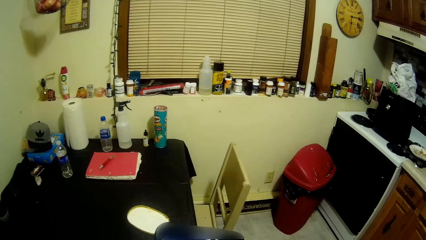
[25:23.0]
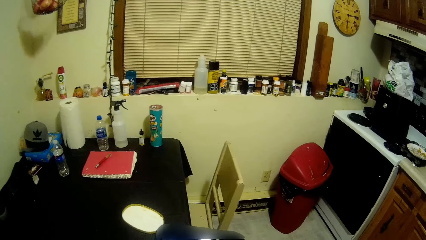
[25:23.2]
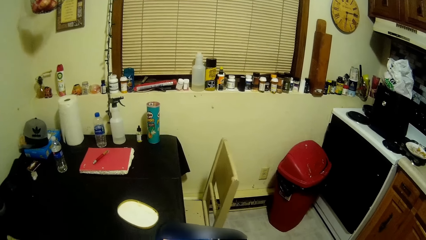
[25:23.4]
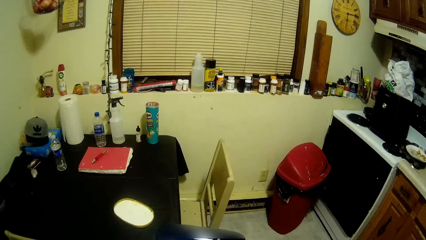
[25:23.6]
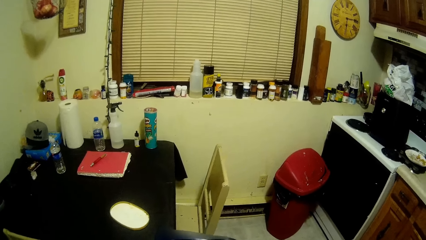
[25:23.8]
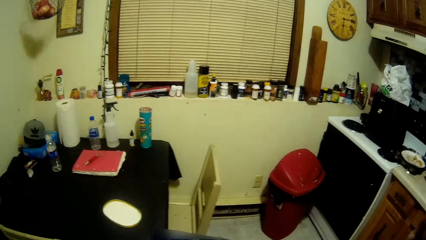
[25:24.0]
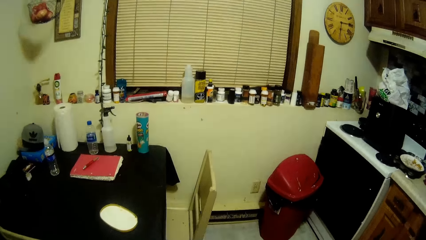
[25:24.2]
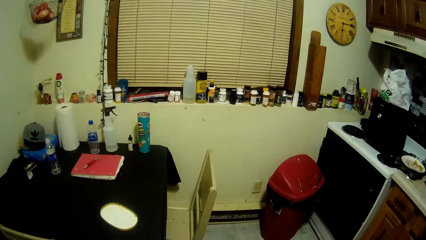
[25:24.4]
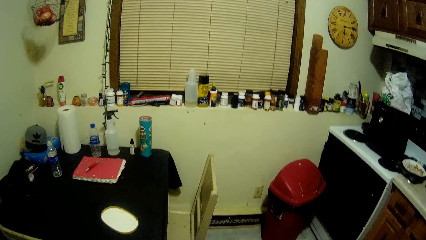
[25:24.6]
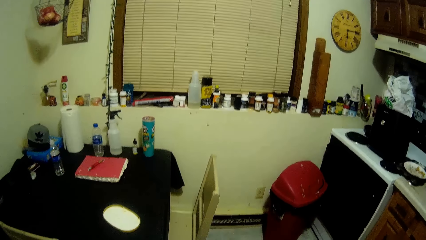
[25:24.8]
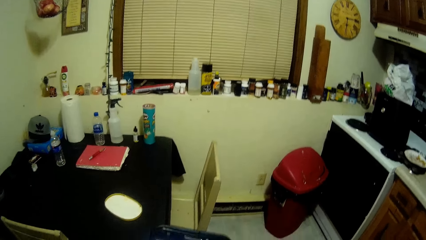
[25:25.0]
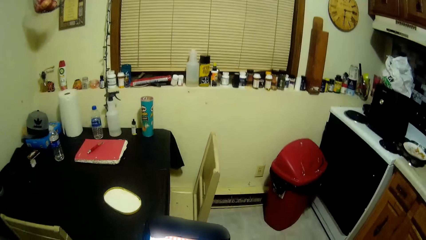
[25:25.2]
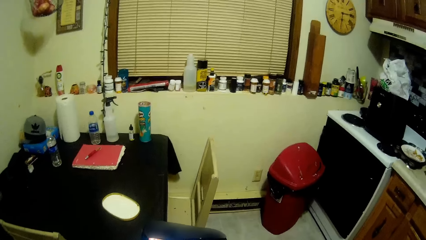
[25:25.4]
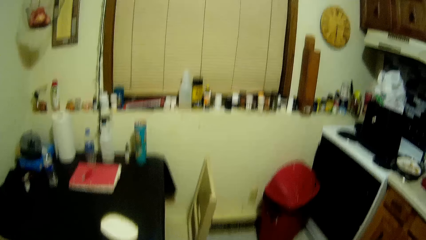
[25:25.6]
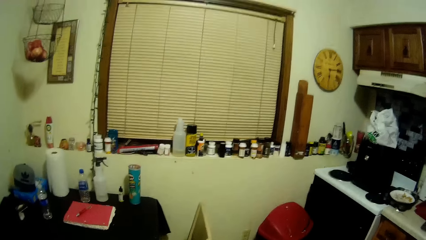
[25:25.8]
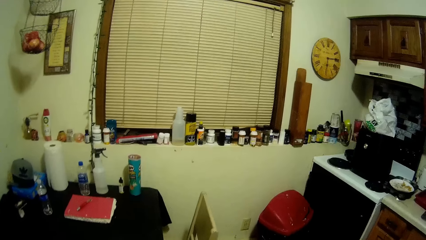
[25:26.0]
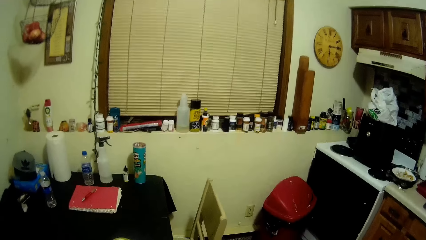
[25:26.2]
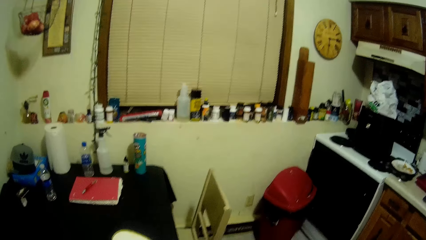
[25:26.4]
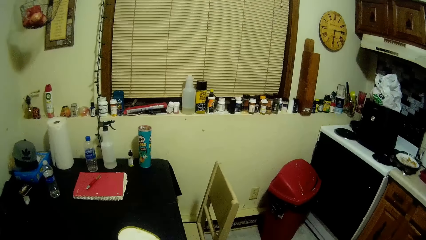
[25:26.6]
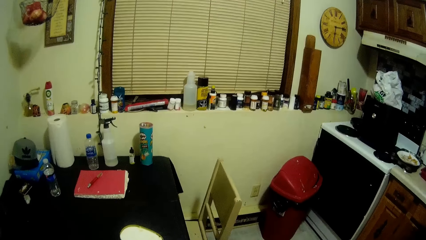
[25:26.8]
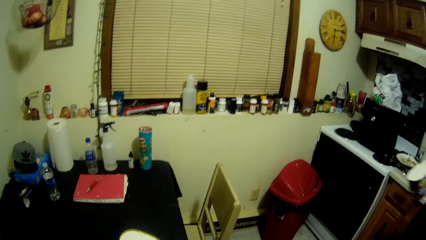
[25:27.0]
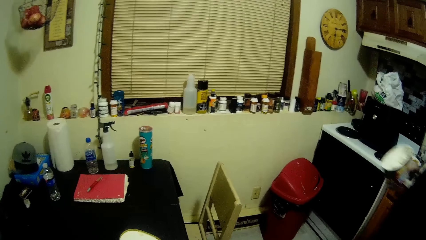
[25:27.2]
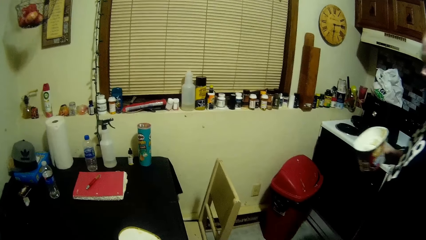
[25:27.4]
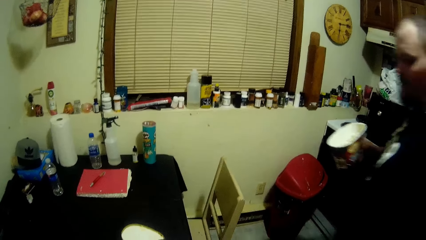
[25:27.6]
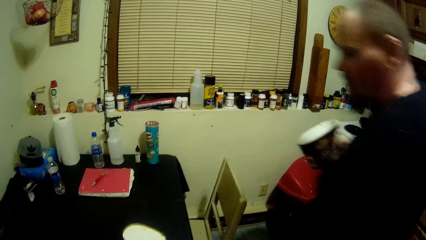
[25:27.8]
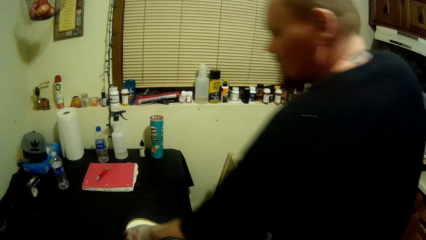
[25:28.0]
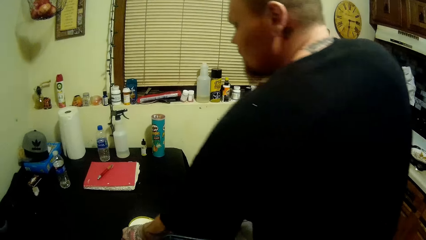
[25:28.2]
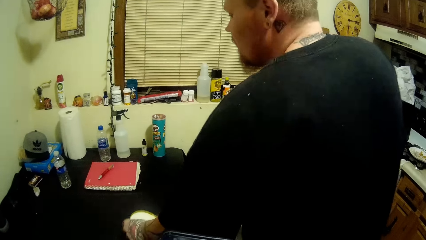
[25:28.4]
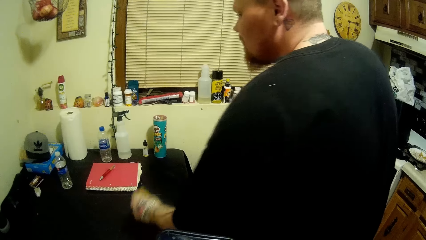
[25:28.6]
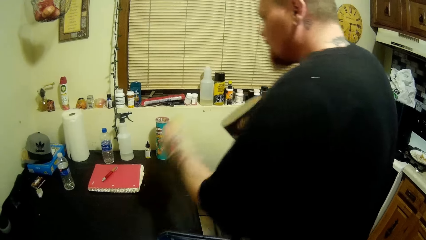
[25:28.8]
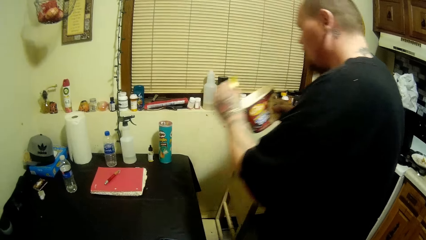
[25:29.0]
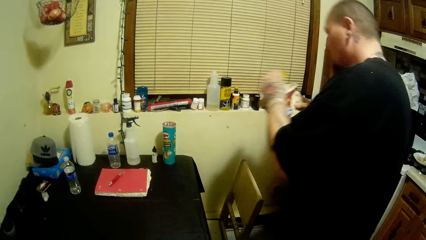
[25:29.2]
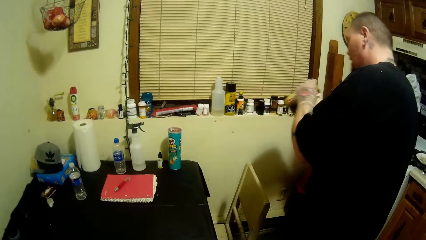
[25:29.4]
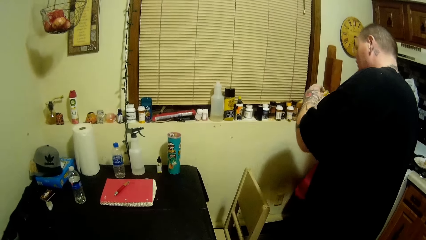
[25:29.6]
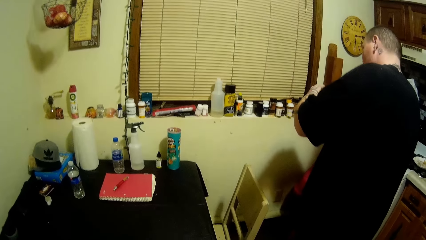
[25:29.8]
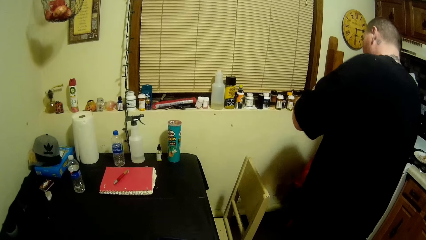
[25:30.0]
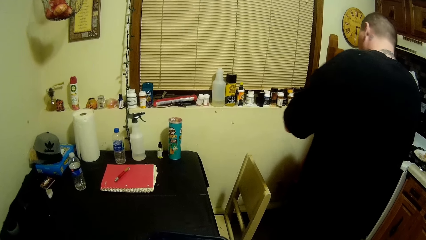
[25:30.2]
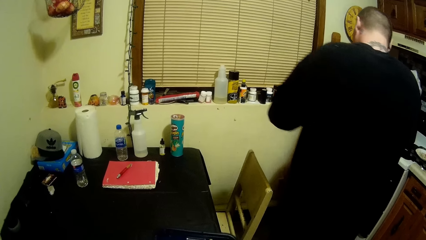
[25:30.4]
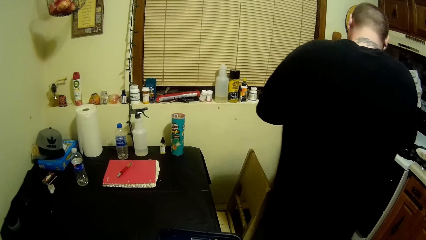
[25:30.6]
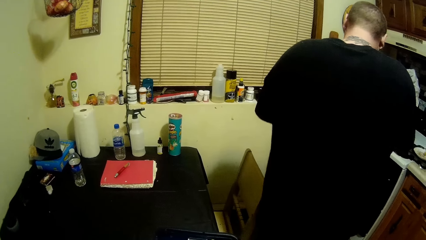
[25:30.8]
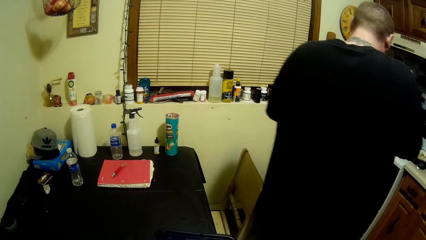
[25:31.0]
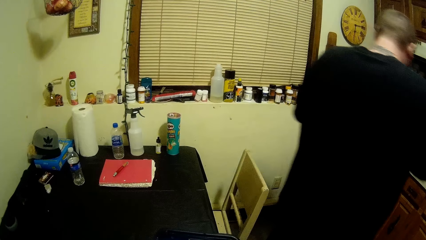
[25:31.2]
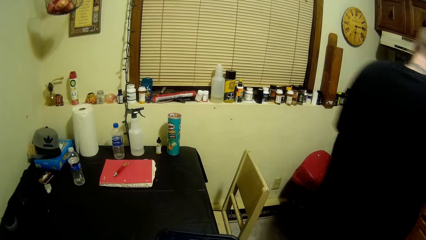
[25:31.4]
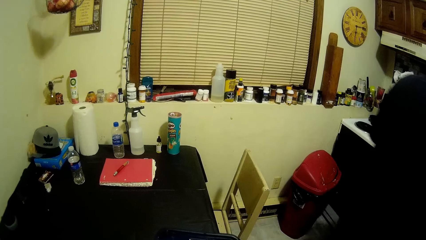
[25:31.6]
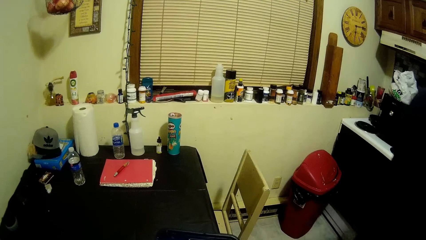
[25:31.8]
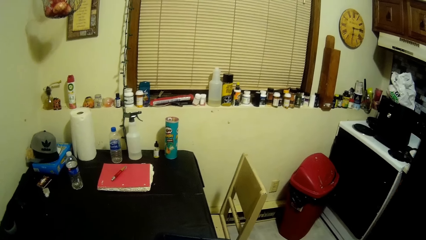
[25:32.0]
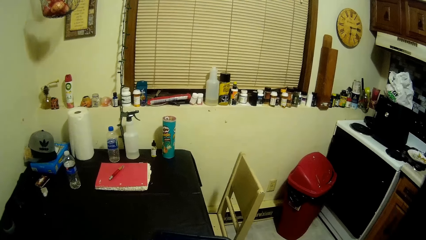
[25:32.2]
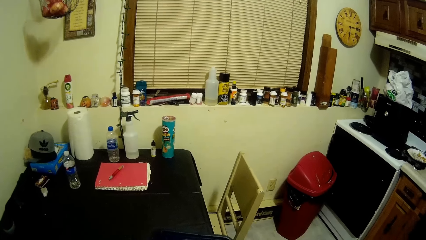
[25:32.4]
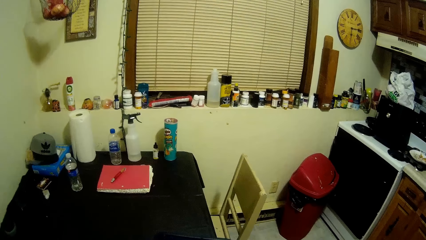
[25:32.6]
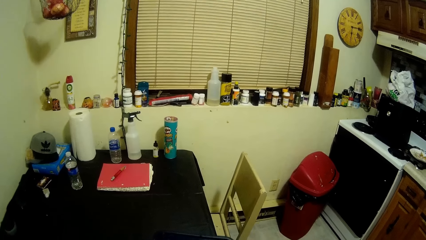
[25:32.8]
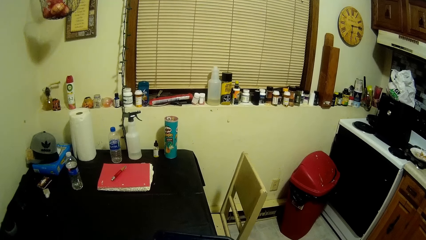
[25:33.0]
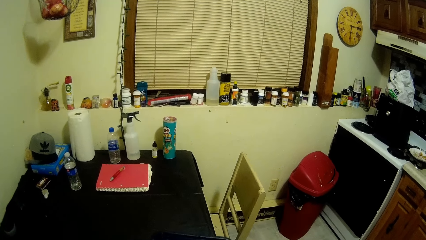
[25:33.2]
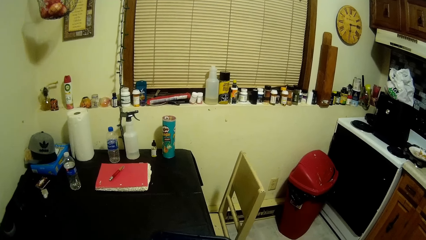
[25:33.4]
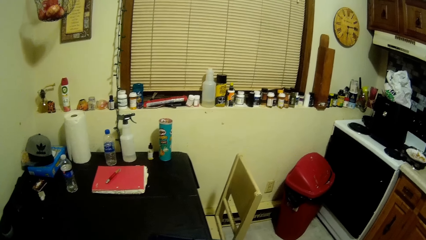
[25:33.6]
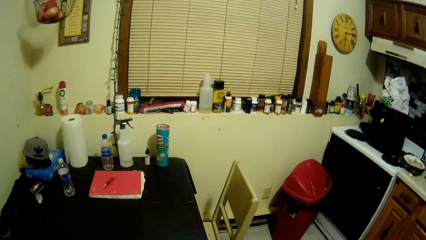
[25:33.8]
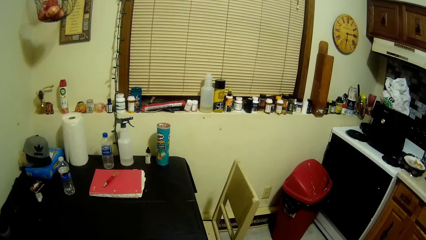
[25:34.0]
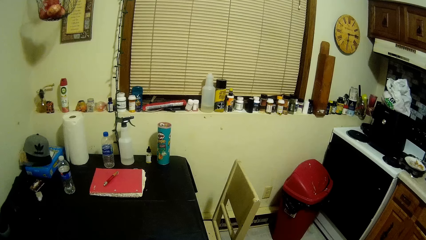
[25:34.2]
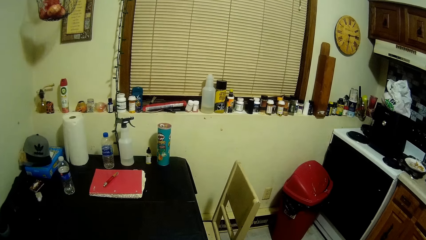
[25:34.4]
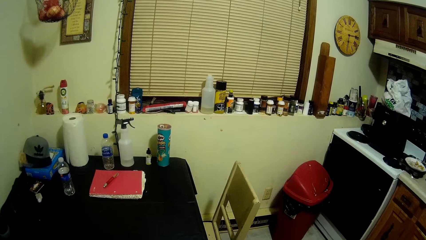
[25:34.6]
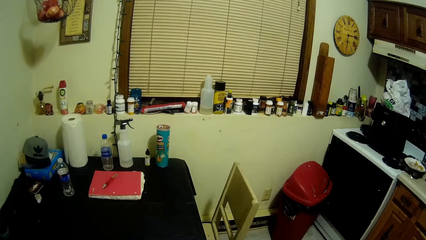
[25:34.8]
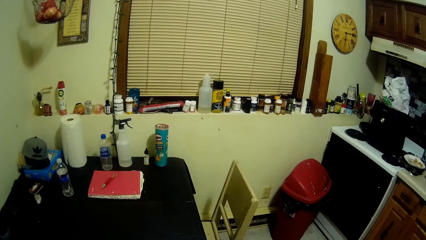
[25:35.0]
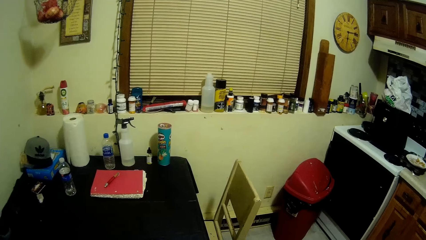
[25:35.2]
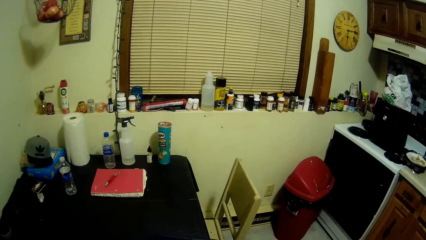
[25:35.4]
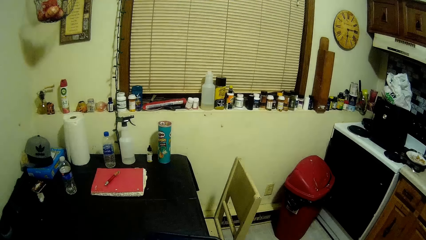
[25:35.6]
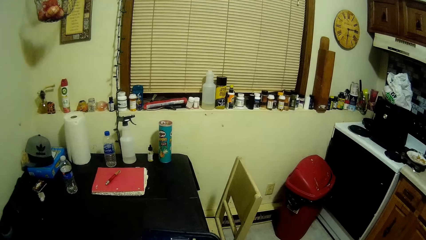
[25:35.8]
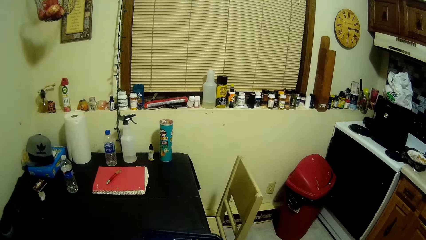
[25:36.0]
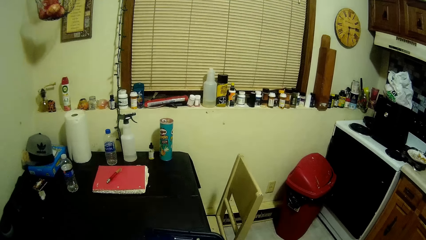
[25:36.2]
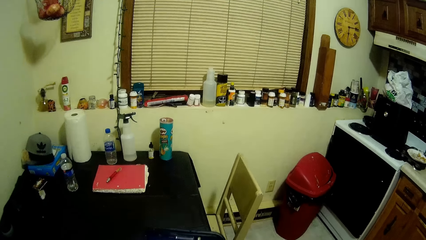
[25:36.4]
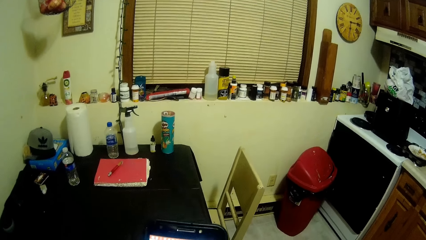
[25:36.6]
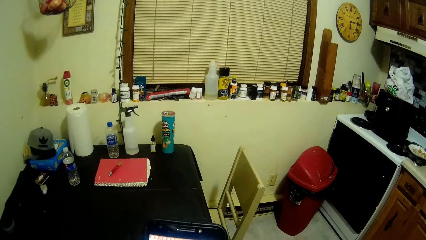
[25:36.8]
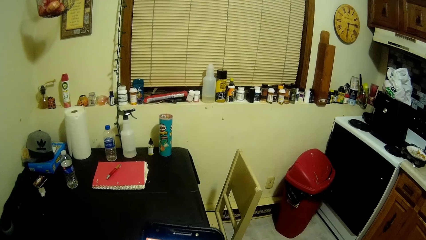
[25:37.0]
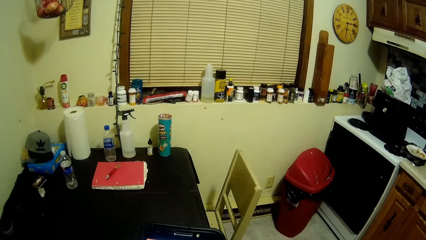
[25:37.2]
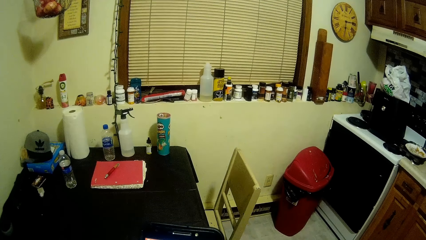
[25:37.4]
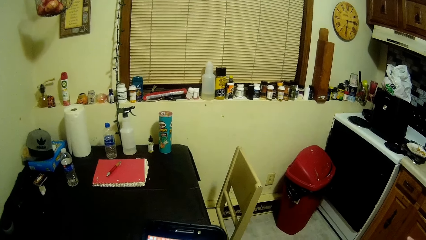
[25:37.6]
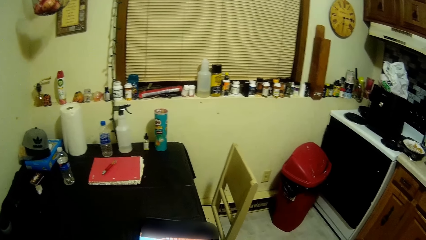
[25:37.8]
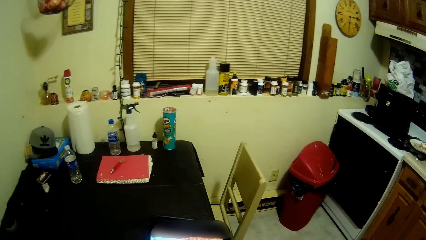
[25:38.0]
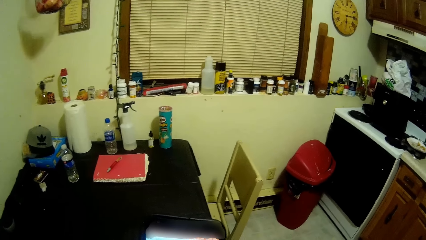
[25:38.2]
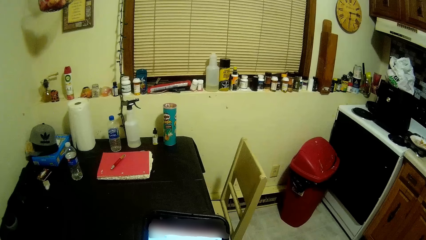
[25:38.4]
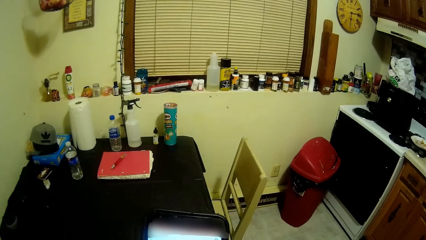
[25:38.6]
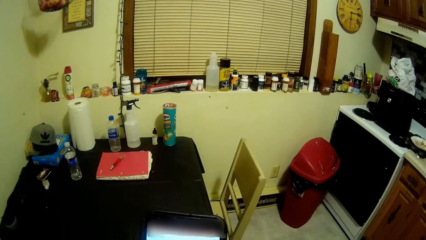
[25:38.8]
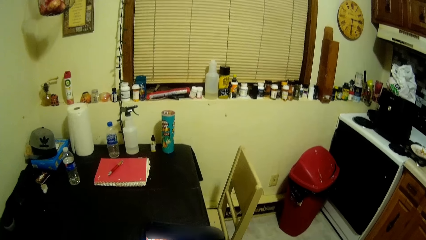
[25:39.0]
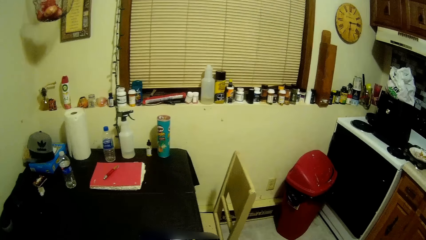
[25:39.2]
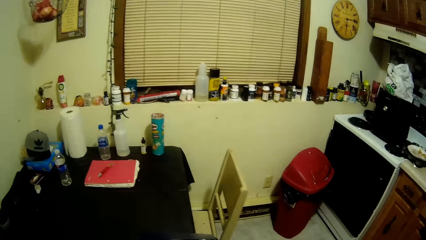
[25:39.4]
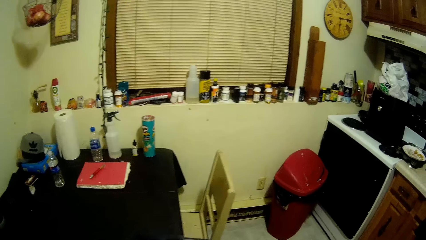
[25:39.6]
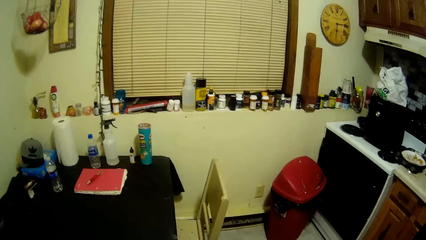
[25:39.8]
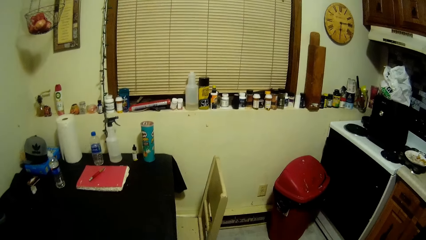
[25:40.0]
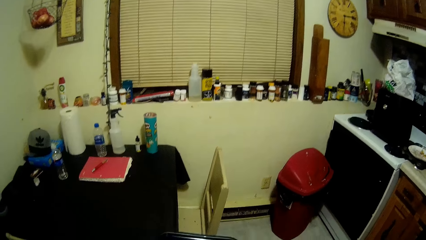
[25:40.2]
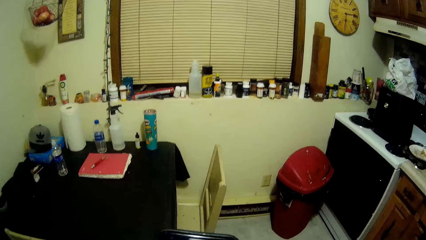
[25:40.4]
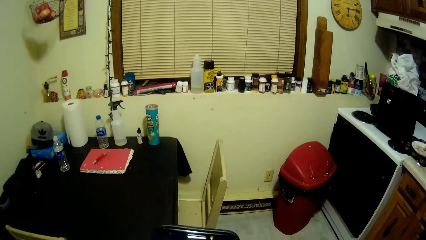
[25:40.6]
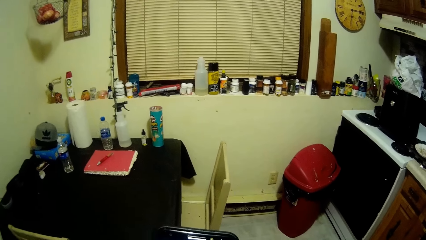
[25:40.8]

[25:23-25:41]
The camera wearer looks around. A man picks up the ice cream cover from the table and closes the ice cream pack. The man walks in the kitchen. The camera wearer uses a phone. She reads to the man from her phone.
